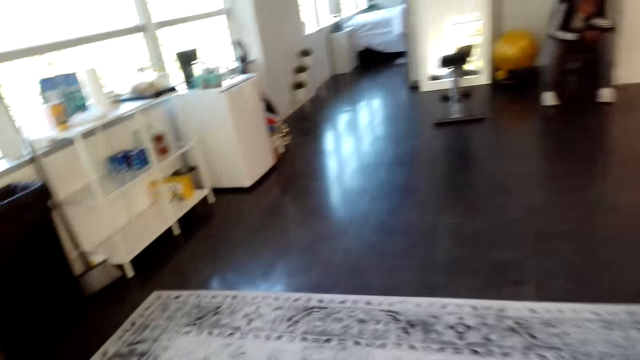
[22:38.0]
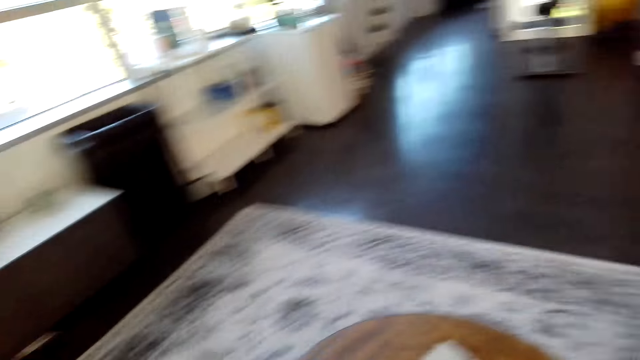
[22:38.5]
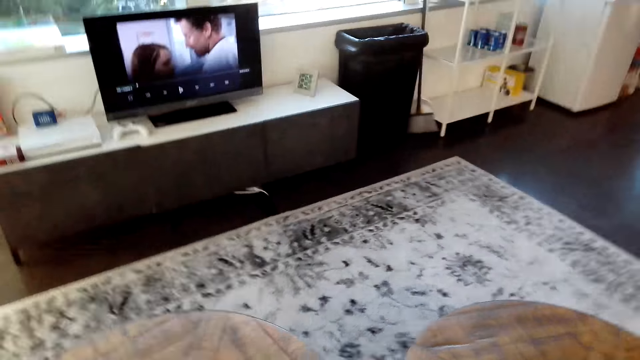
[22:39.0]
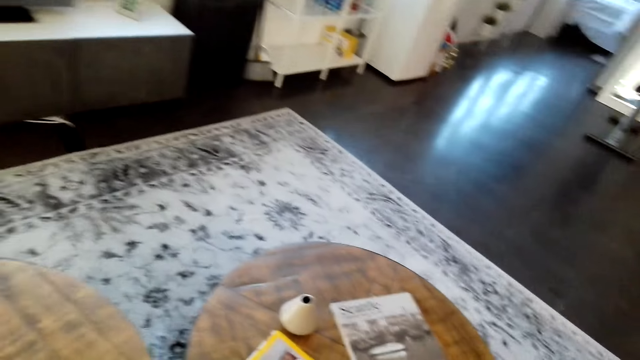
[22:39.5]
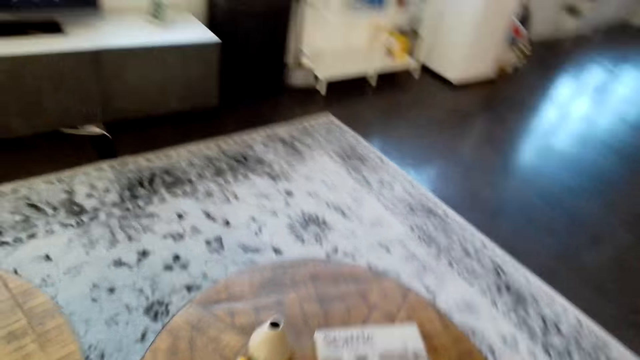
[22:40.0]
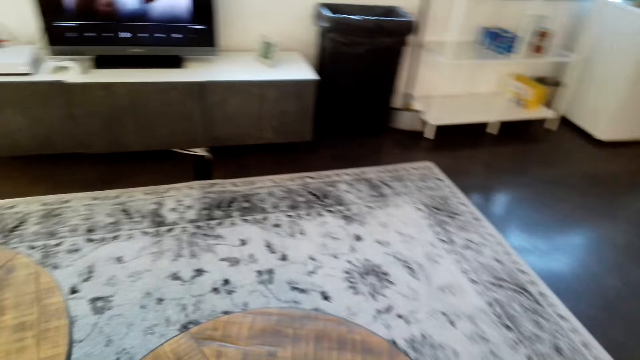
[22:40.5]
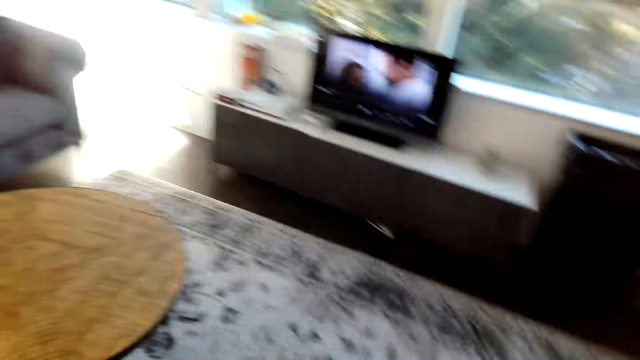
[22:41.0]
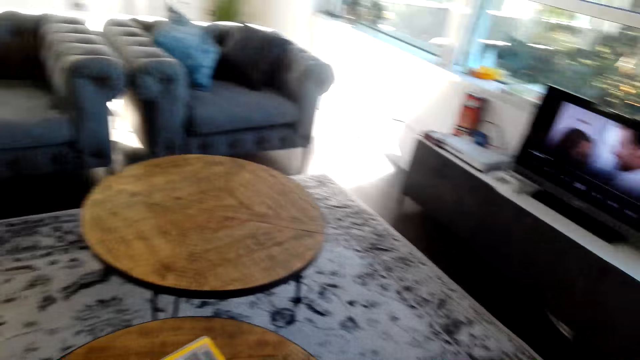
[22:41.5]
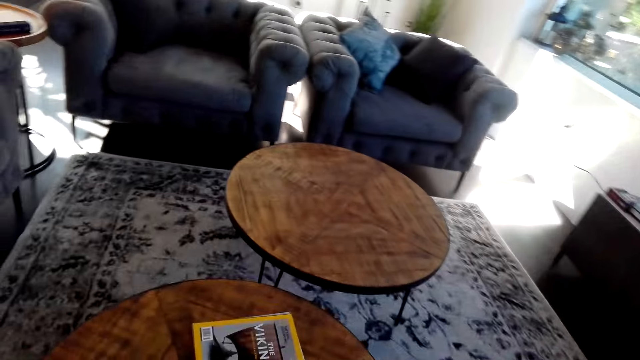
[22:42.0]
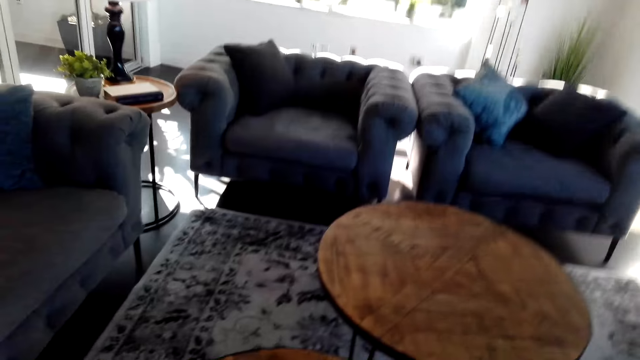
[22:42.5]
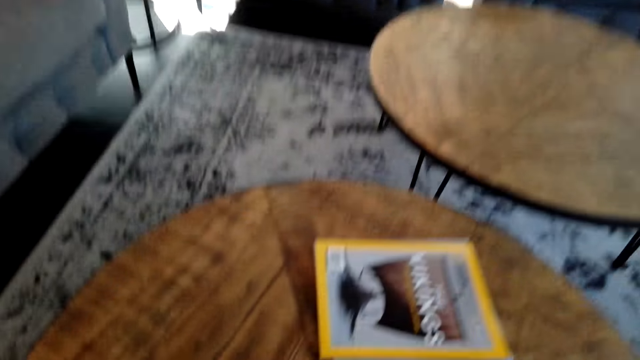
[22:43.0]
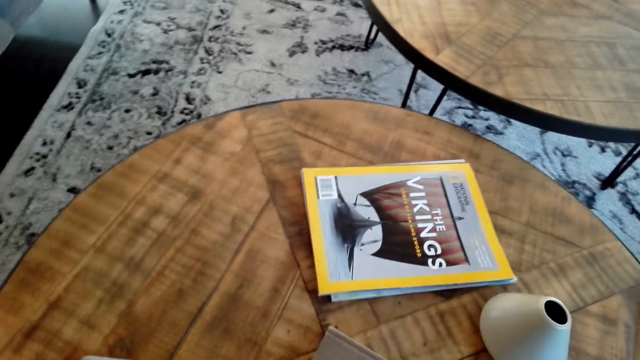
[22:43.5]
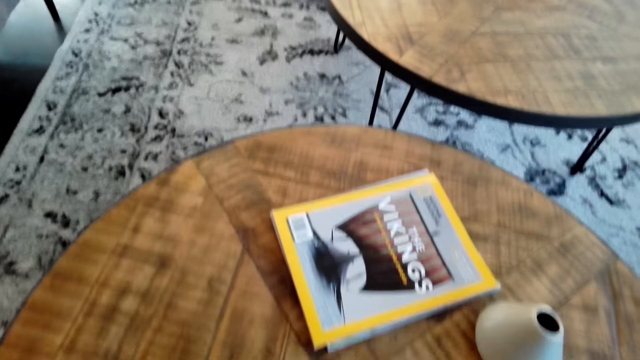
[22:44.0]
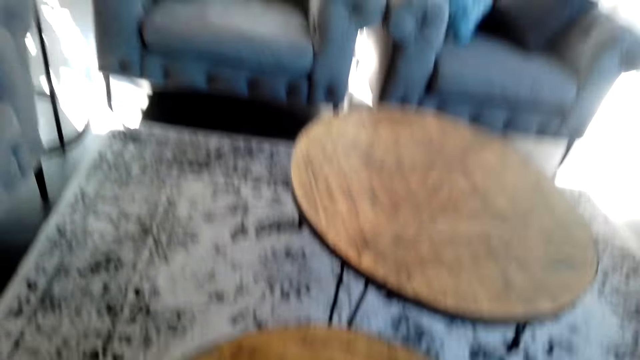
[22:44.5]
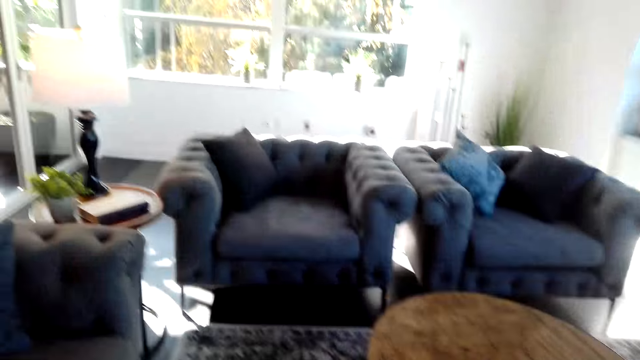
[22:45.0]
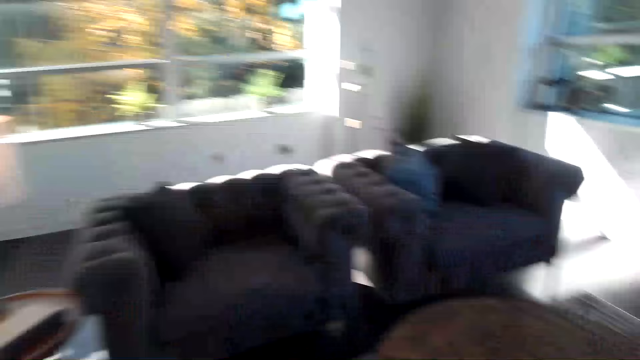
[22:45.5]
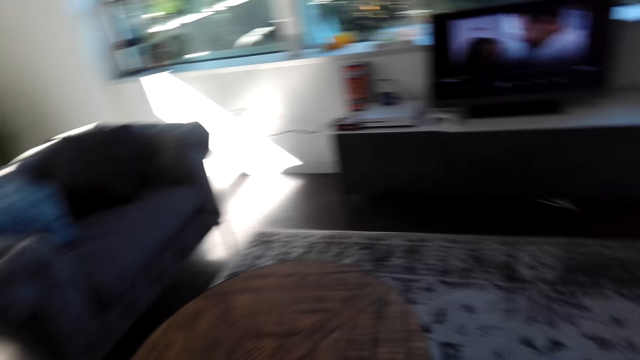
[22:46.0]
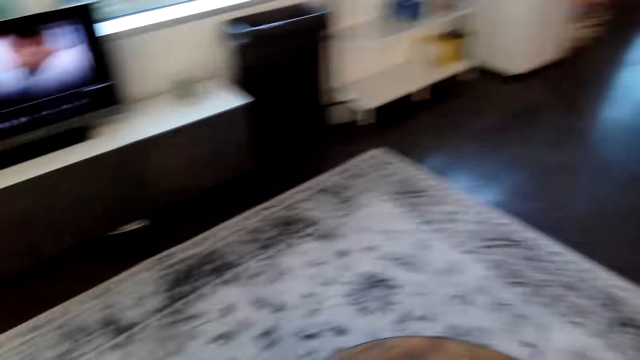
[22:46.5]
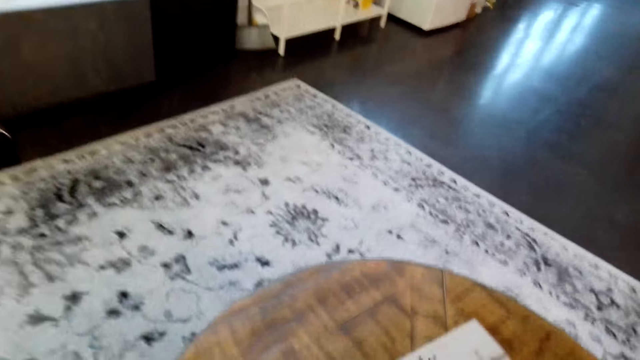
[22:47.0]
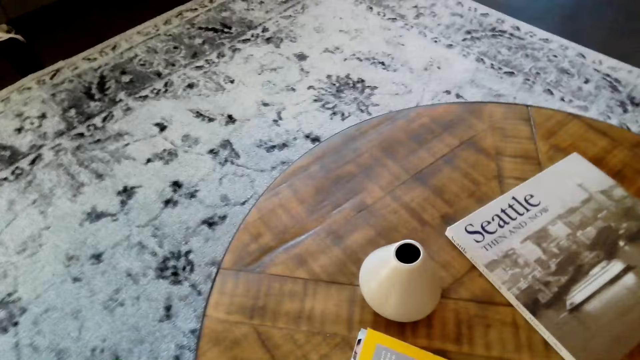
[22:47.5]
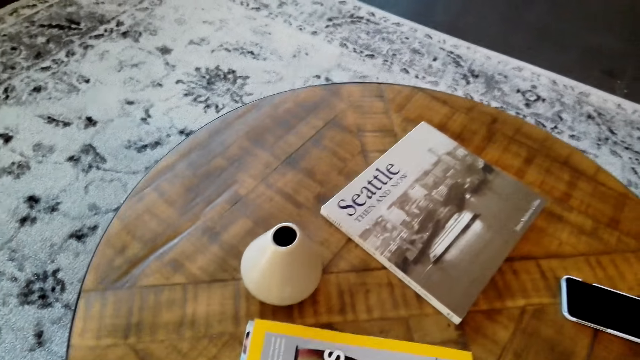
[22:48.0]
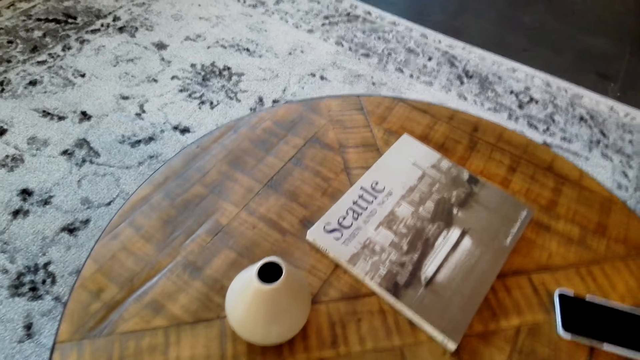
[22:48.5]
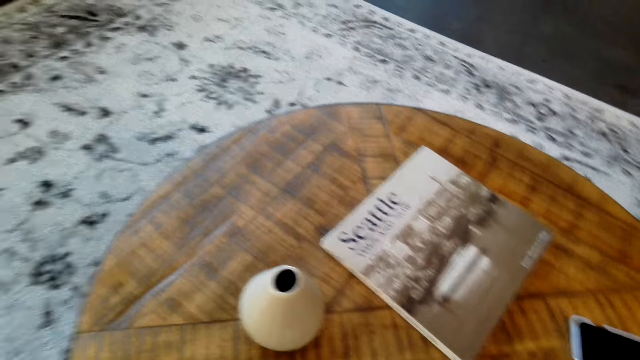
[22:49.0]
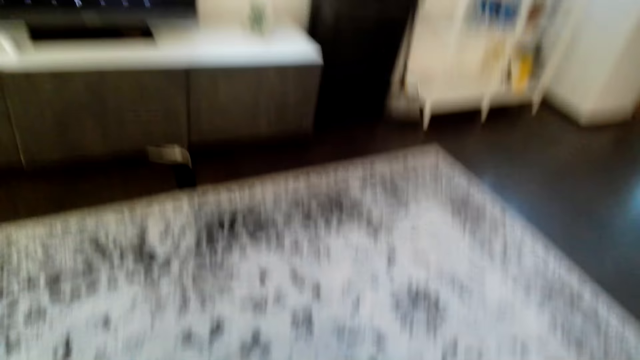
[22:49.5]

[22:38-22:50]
The camera wearer moves the table. They move around the table.

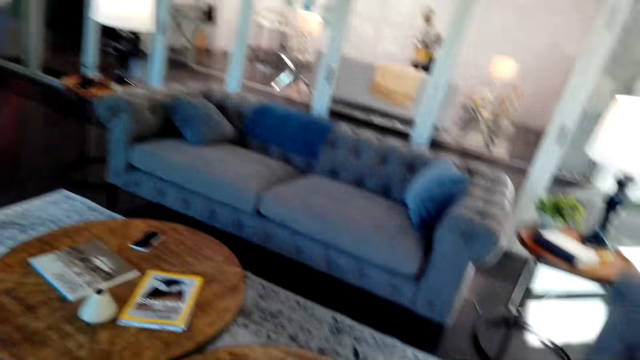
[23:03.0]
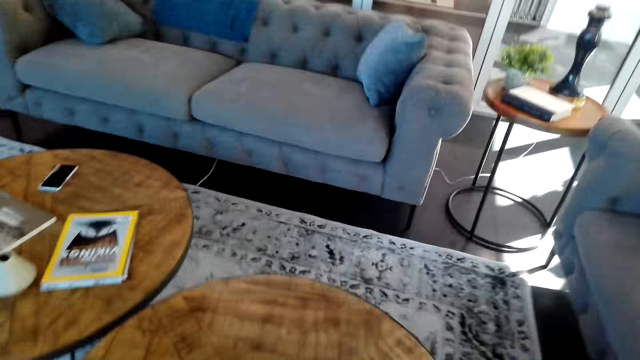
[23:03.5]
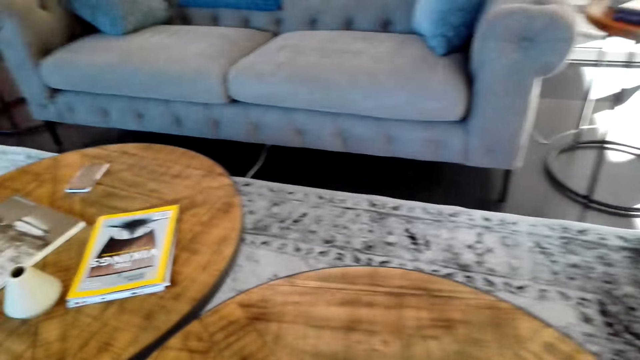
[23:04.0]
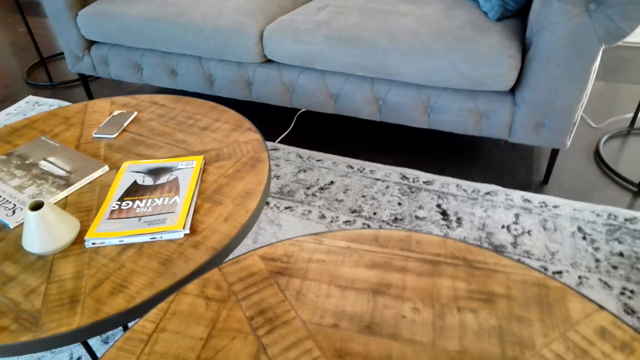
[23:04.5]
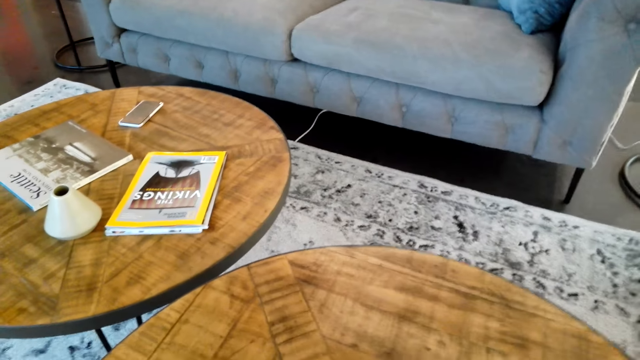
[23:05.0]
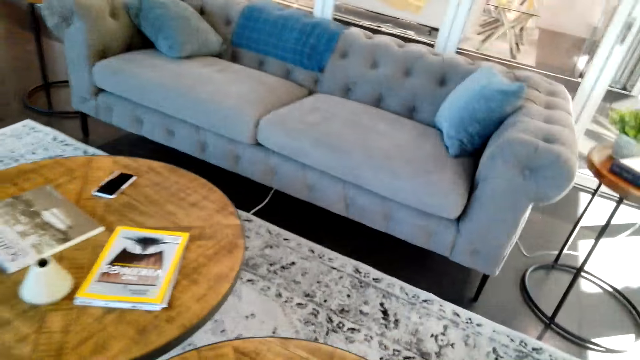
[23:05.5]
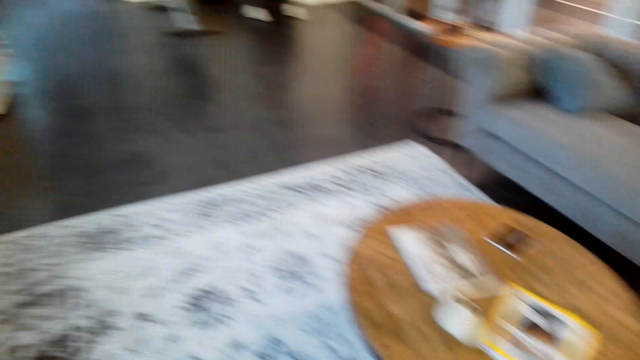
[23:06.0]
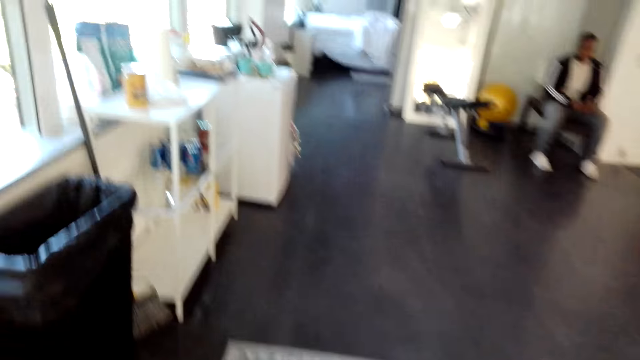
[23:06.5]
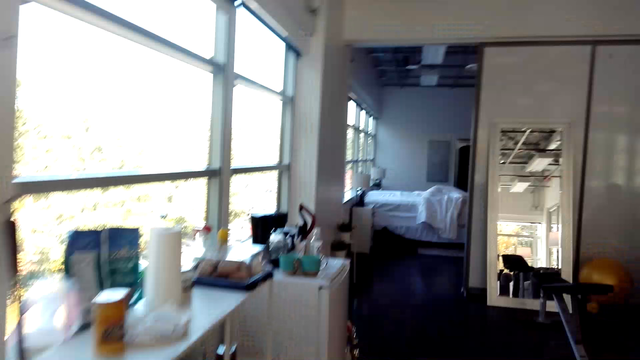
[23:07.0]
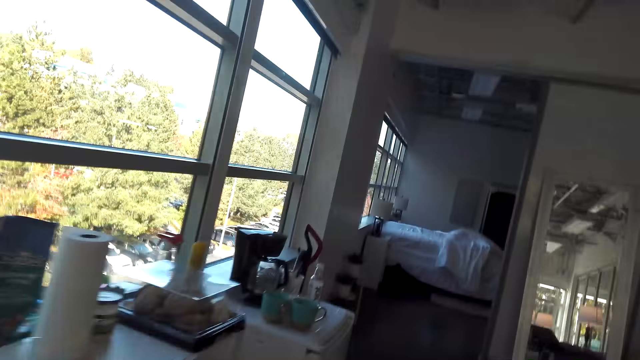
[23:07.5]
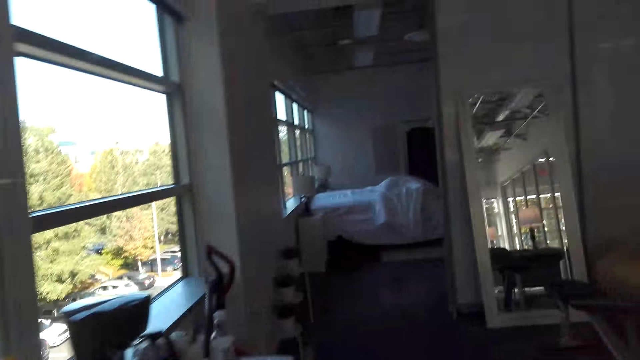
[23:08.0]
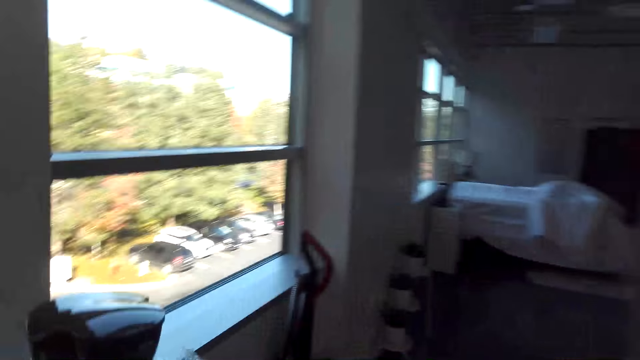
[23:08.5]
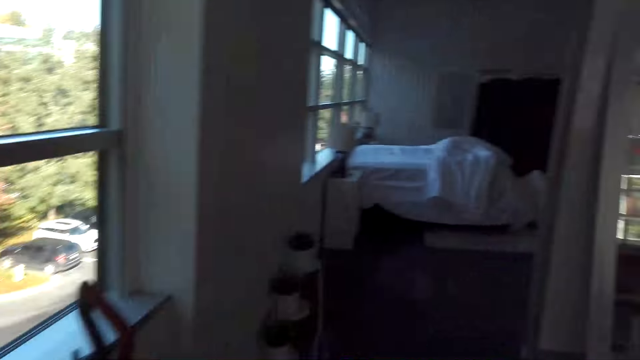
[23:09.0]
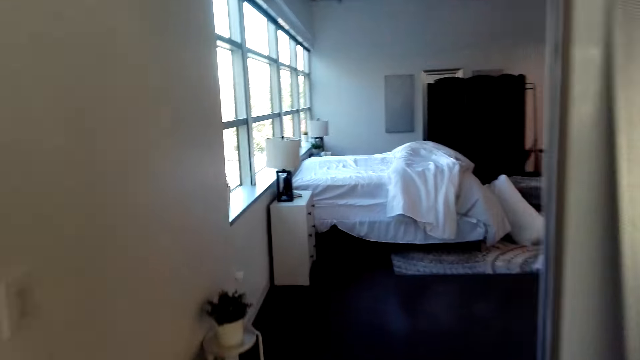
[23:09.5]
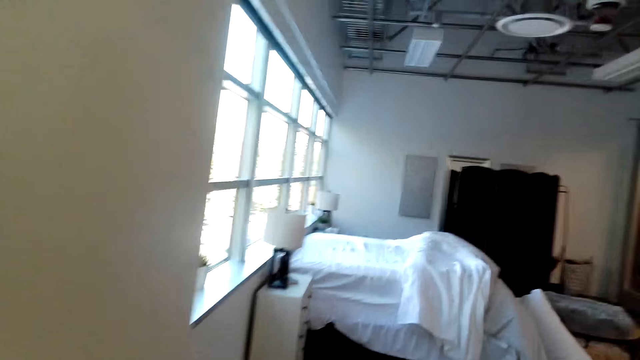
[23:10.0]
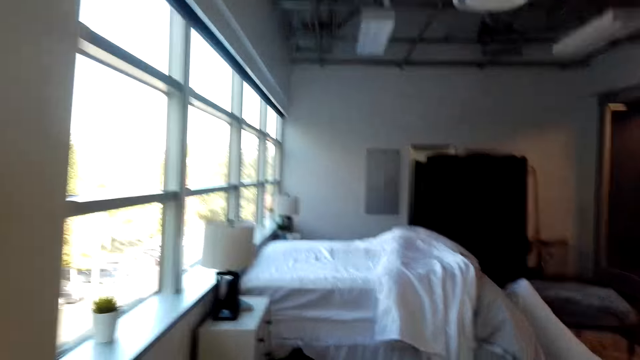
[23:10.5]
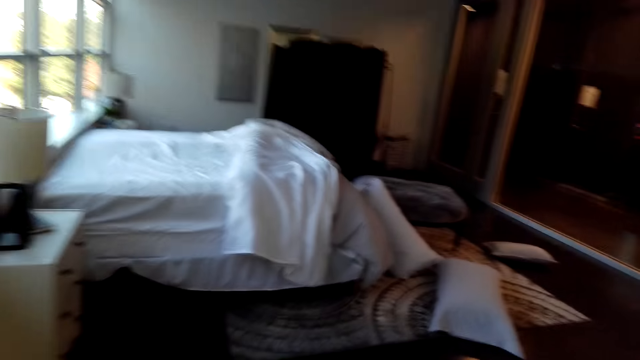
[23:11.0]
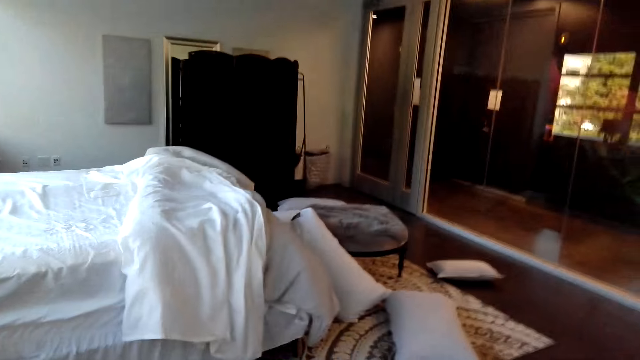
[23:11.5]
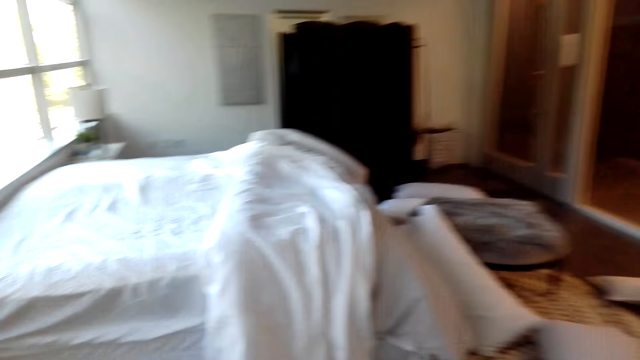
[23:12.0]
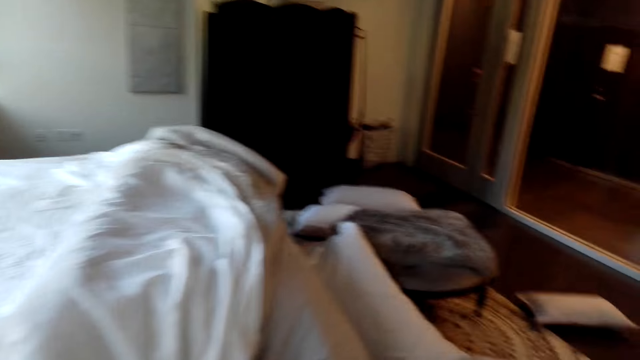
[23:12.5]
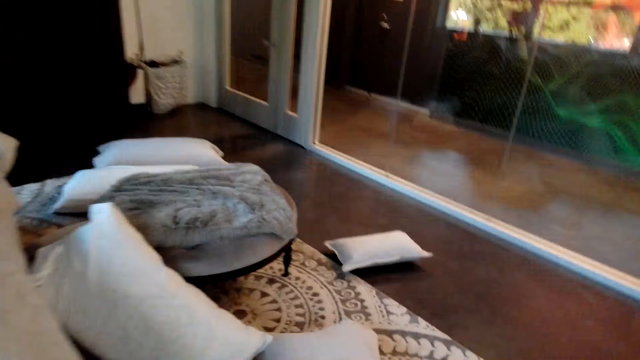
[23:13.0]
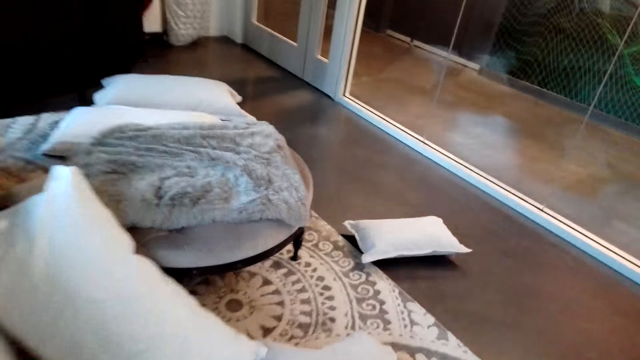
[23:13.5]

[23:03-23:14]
The camera wearer pulls the table. They move in the room. They walk in the bedroom.
